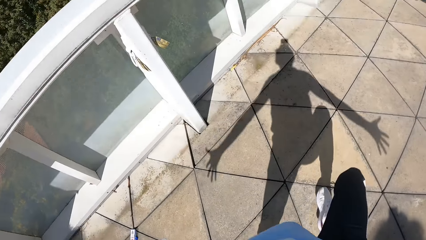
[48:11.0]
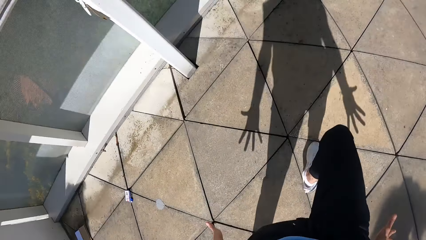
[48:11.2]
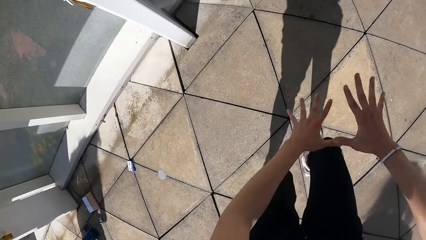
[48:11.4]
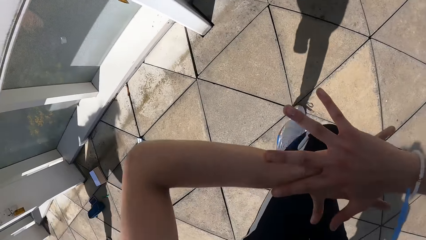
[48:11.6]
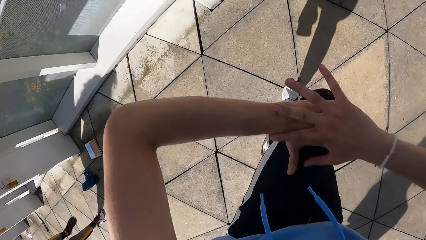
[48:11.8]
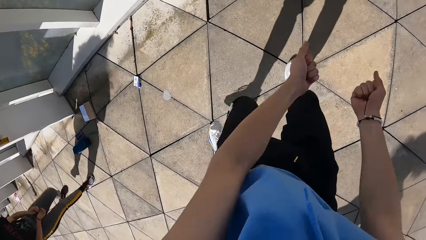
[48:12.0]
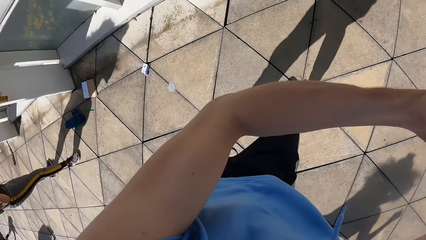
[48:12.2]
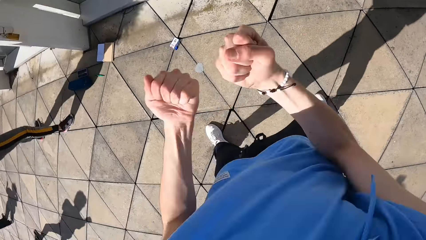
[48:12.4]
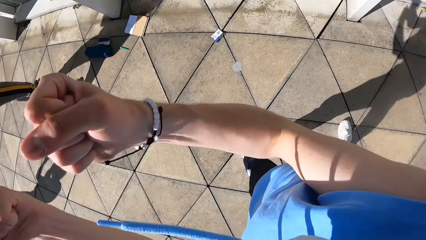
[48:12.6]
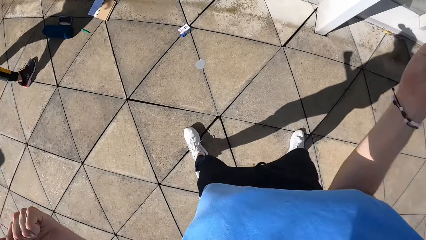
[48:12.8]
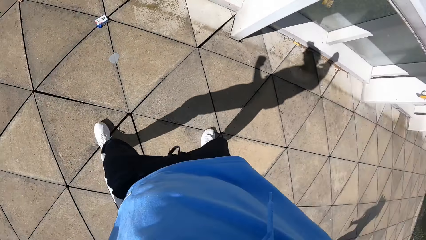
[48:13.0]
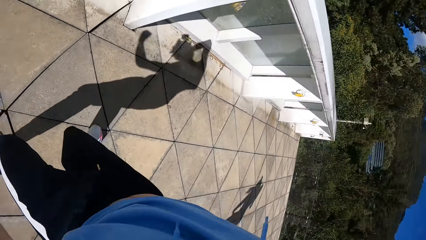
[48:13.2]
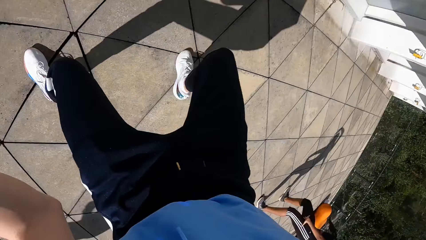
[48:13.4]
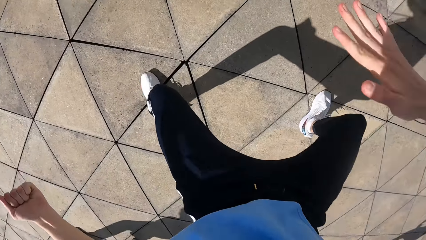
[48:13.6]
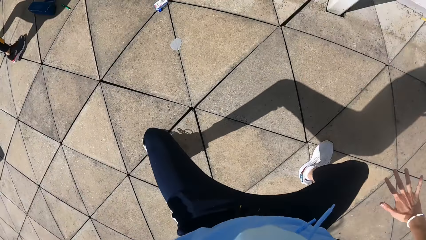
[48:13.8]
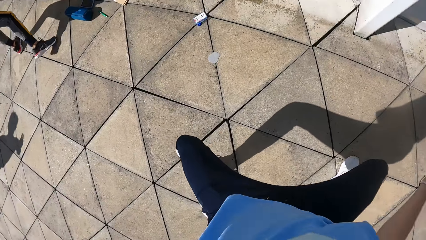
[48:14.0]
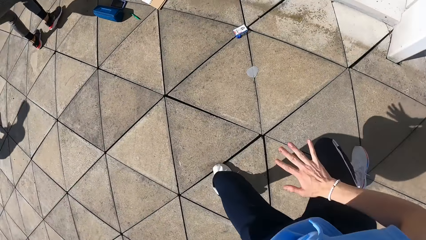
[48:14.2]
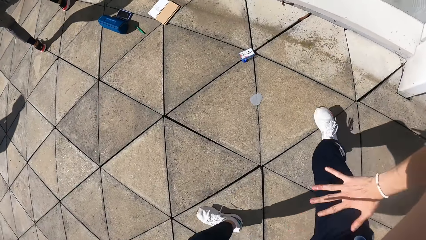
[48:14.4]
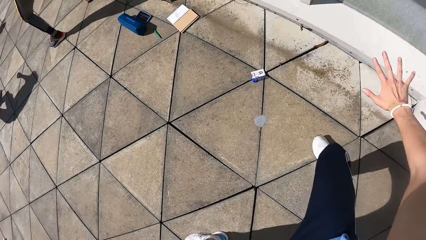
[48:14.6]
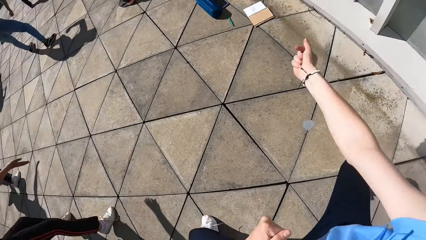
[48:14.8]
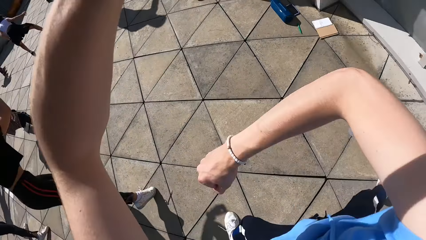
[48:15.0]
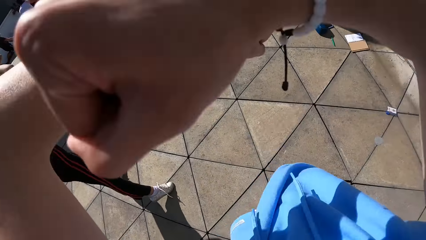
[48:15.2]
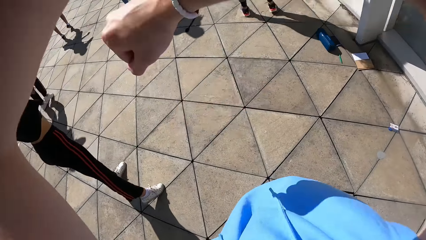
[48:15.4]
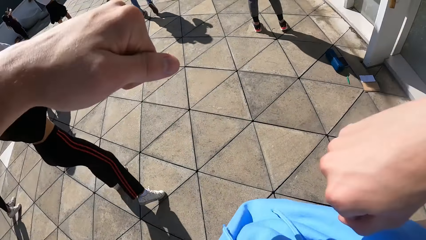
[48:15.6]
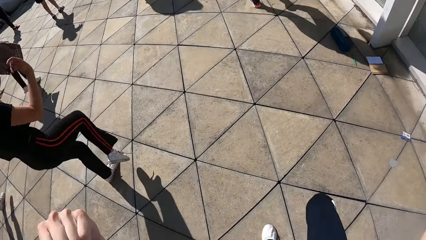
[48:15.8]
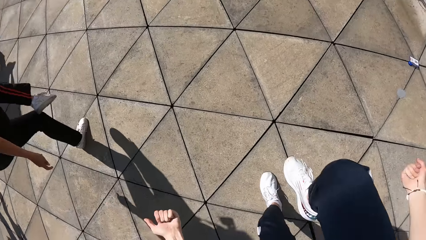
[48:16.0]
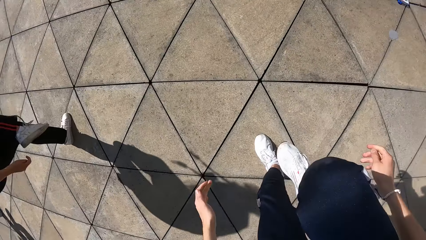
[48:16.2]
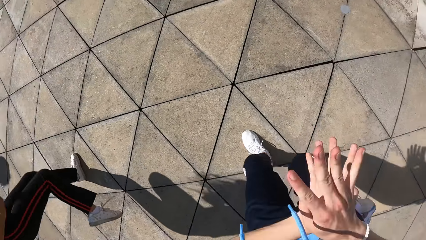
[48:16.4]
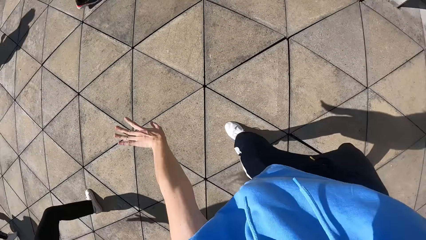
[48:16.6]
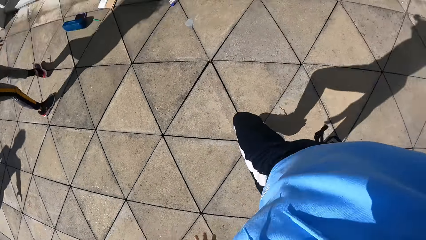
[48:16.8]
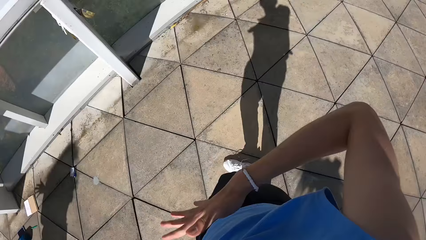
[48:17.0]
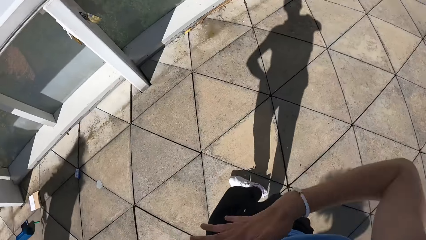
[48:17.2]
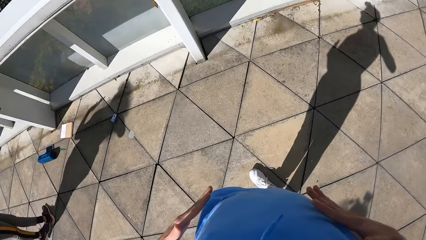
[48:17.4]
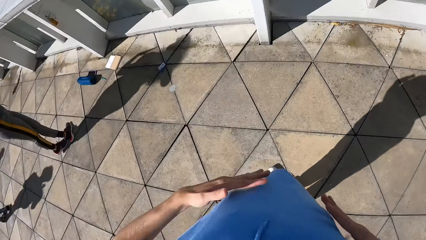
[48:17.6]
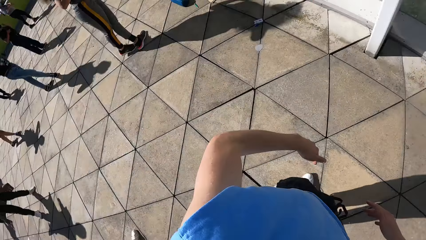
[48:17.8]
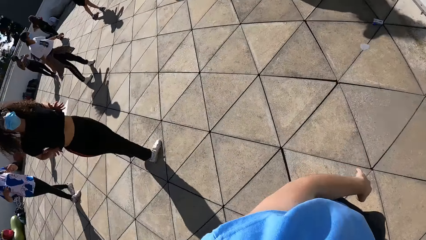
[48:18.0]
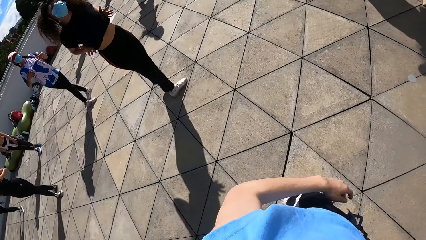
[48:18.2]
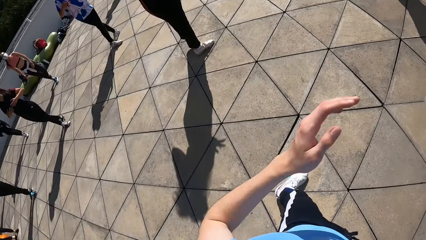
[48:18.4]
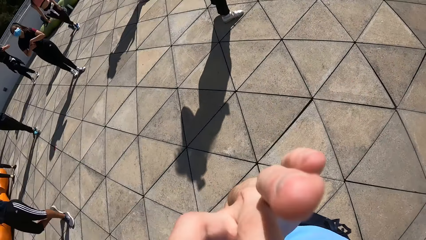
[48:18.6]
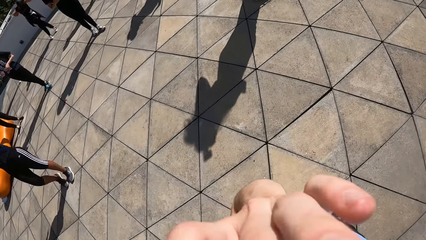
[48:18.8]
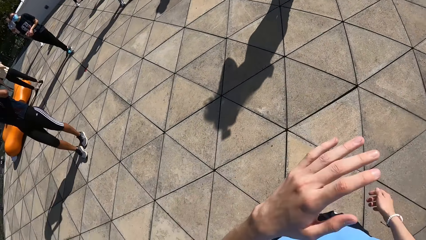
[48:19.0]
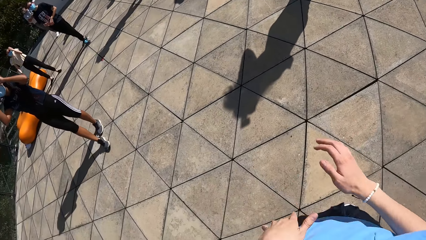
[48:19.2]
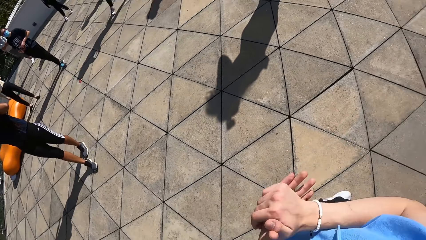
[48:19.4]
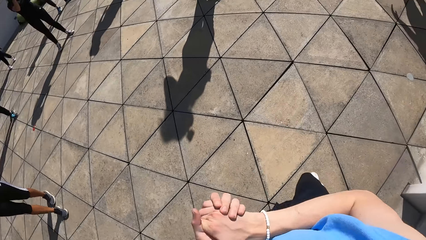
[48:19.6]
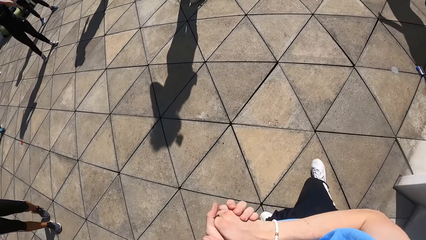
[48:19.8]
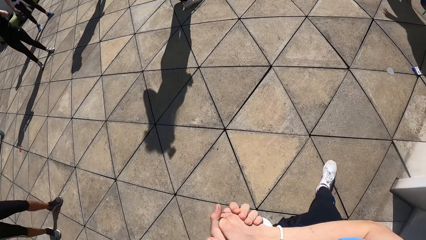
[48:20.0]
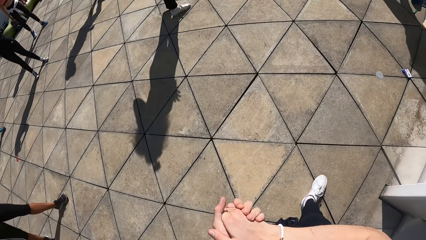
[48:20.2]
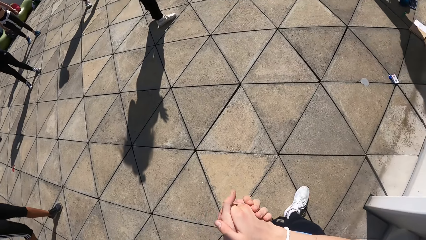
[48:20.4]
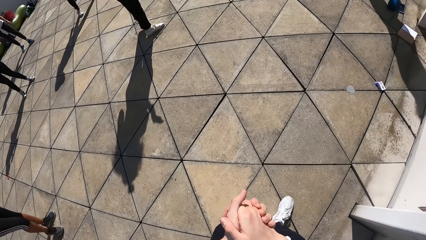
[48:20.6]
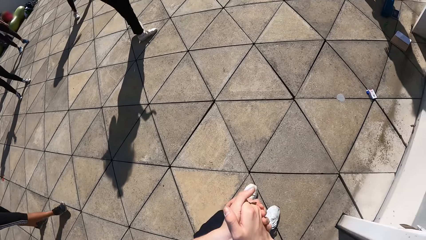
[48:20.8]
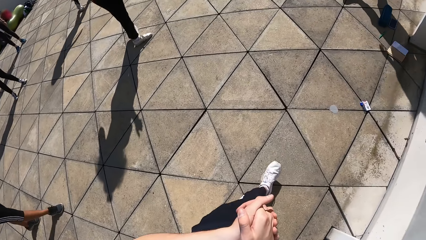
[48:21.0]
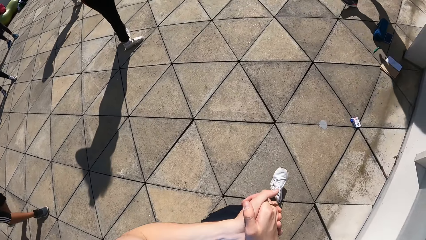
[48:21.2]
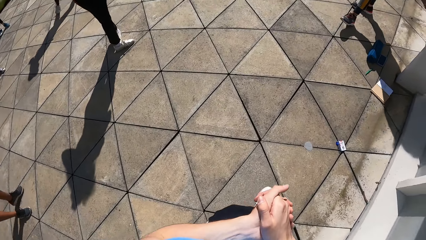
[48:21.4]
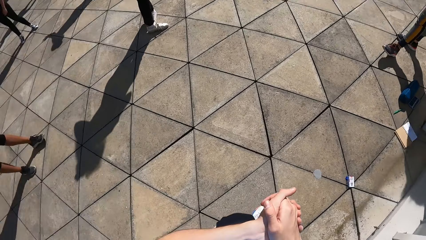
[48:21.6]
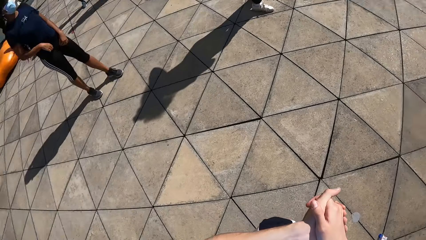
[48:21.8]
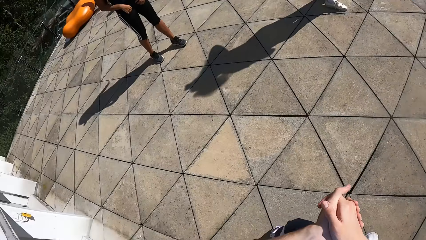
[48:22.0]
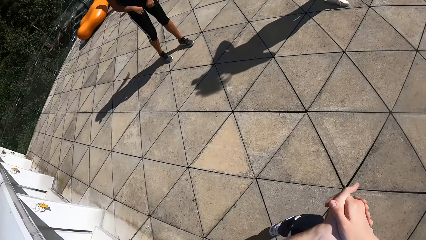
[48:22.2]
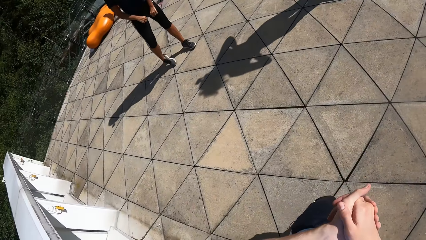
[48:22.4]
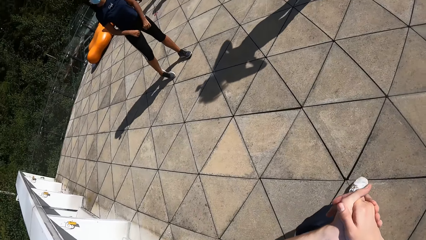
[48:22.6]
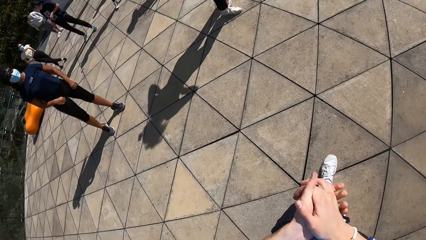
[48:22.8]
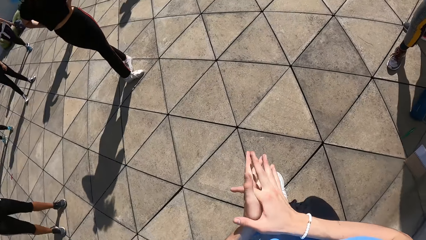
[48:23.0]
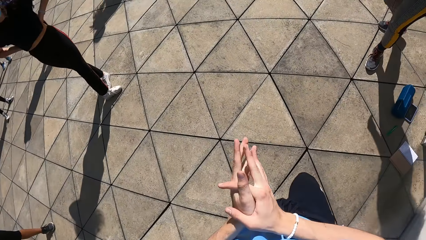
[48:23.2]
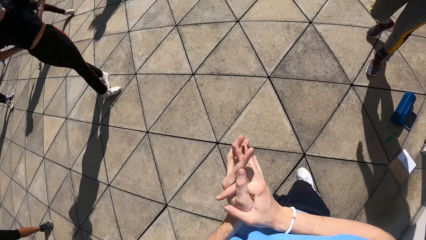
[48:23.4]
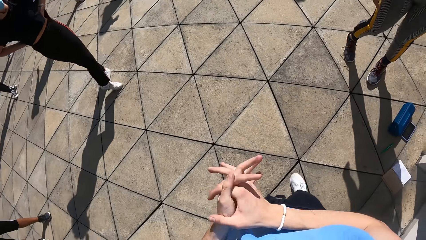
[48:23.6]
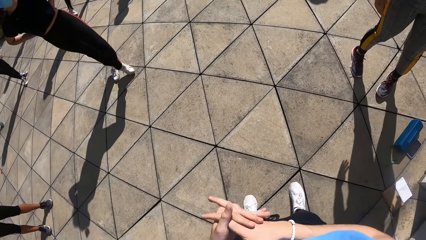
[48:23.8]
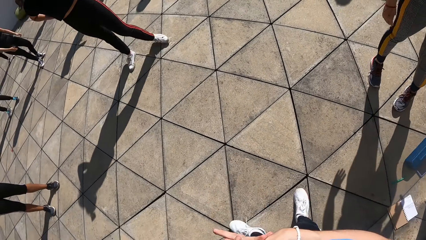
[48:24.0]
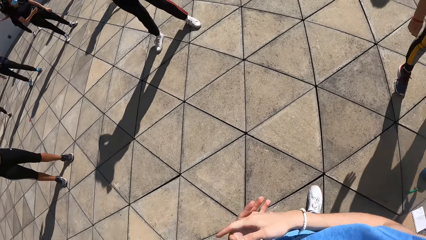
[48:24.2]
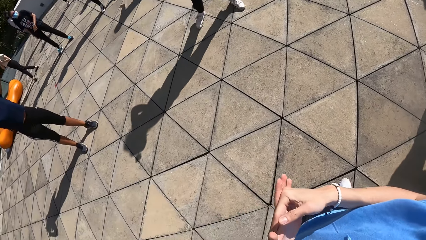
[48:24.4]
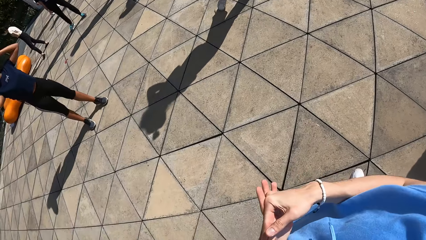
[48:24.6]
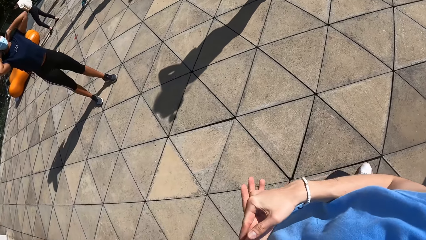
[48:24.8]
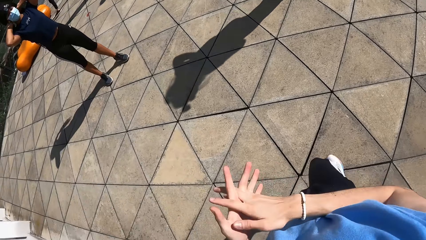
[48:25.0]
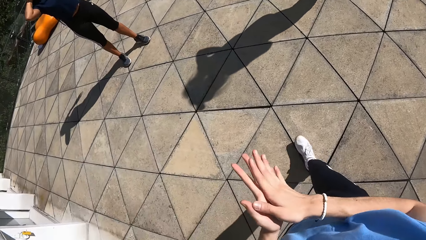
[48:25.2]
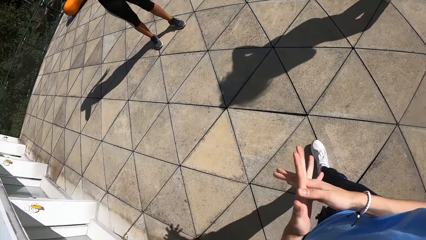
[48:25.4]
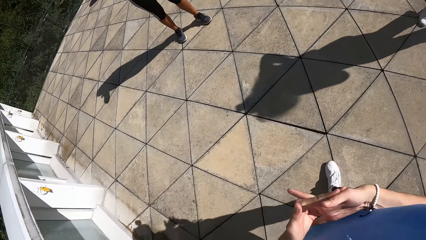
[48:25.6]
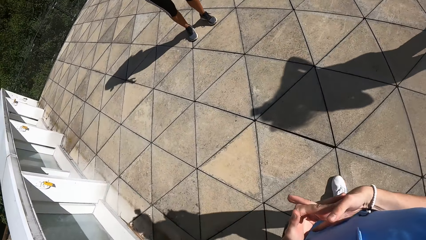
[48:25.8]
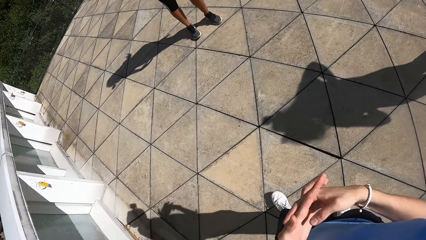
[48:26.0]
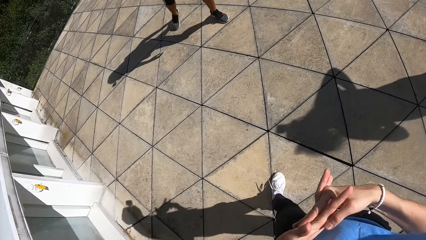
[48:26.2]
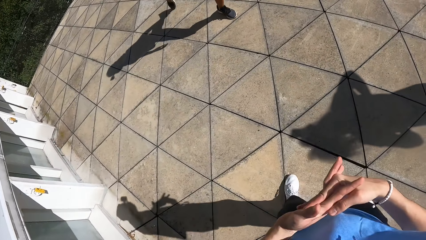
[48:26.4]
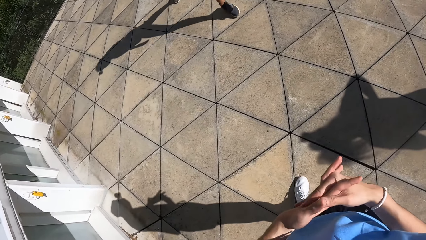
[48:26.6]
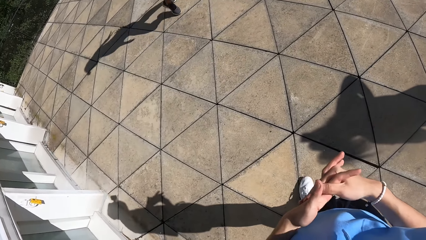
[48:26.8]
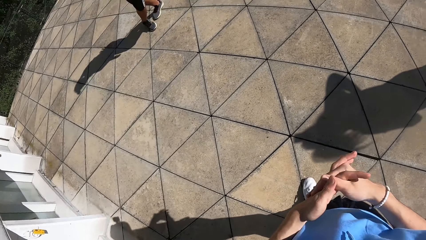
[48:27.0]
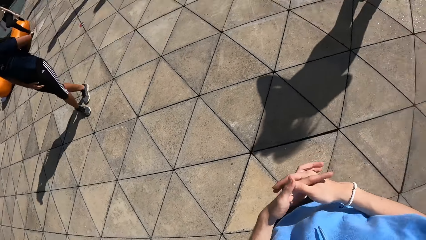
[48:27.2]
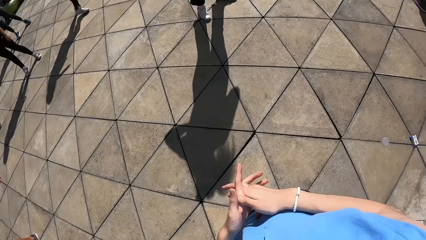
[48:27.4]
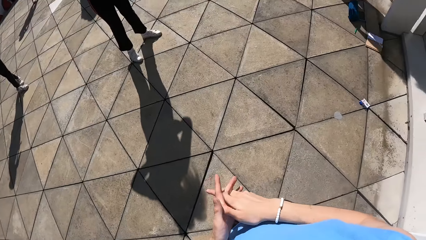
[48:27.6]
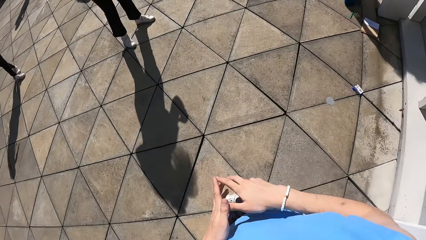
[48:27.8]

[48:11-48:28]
The camera wearer bends the right knee. He touches the right hand with the left hand. He swings the hands. He holds the right leg. He touches the ribs. He looks around. He touches the camera with the left hand. He holds the hands together. He moves the right leg. He walks around. He crisscrosses the fingers. He cracks his knuckles.
